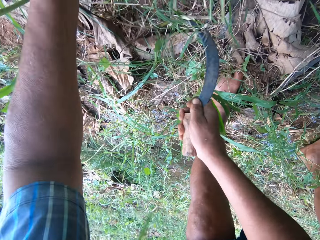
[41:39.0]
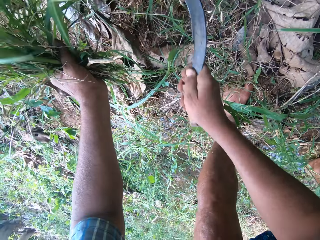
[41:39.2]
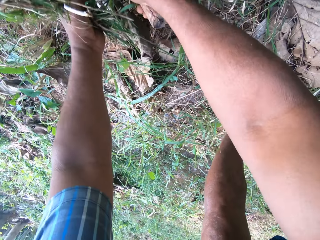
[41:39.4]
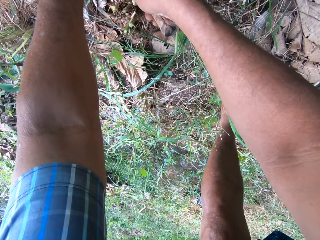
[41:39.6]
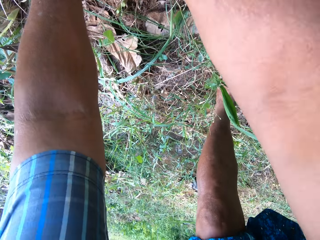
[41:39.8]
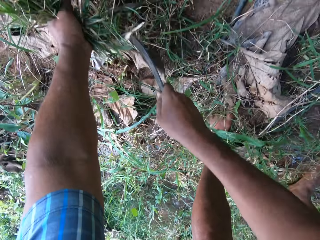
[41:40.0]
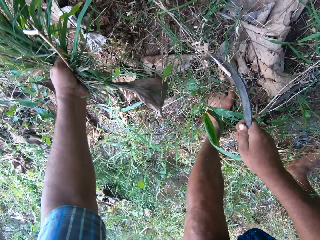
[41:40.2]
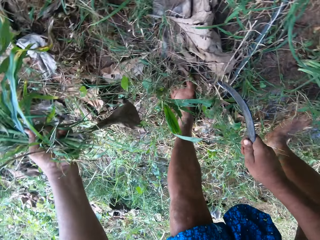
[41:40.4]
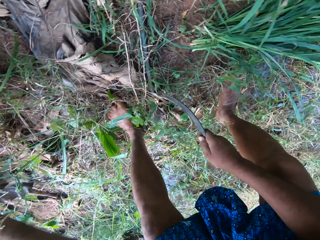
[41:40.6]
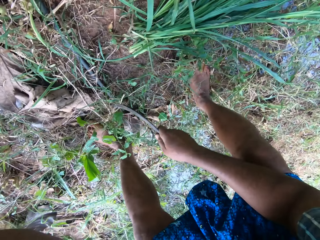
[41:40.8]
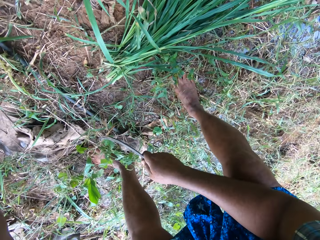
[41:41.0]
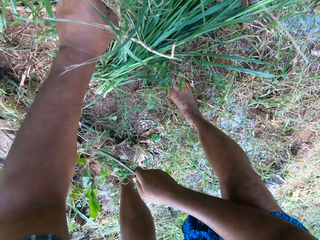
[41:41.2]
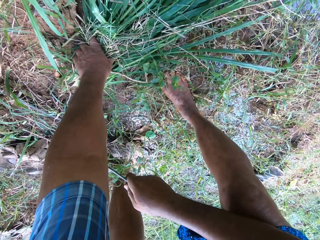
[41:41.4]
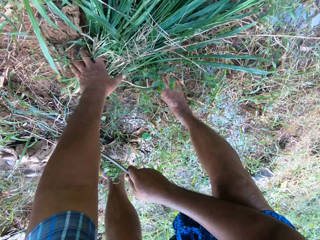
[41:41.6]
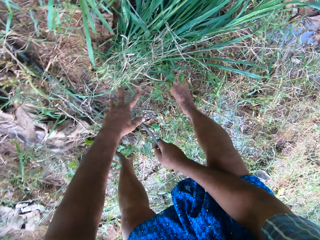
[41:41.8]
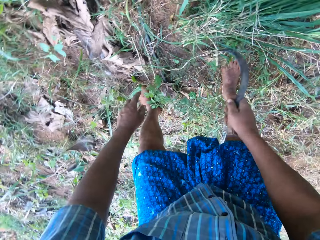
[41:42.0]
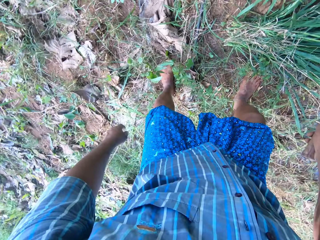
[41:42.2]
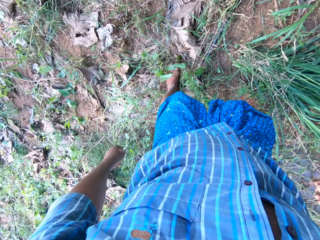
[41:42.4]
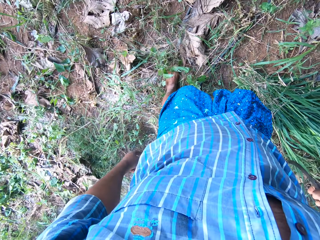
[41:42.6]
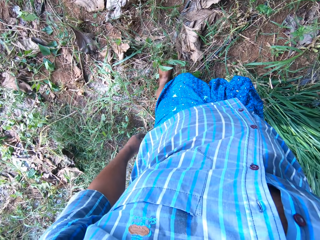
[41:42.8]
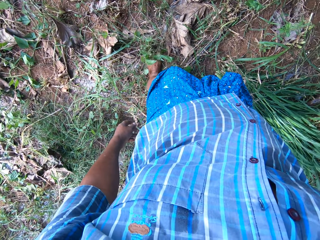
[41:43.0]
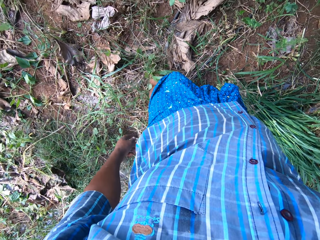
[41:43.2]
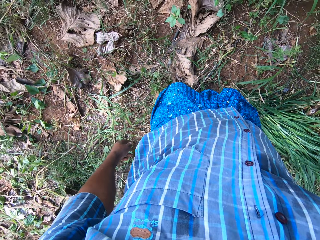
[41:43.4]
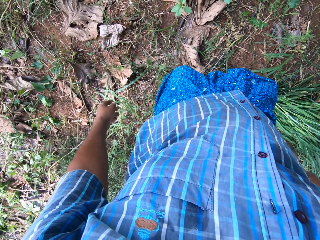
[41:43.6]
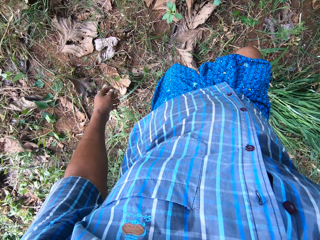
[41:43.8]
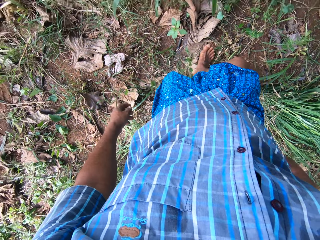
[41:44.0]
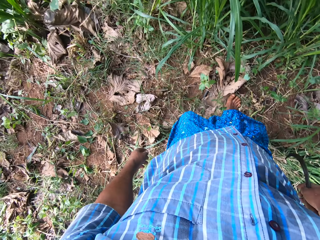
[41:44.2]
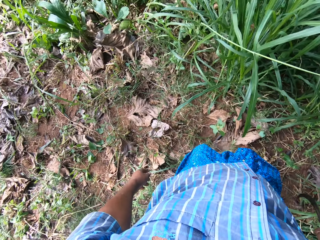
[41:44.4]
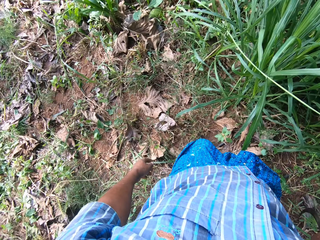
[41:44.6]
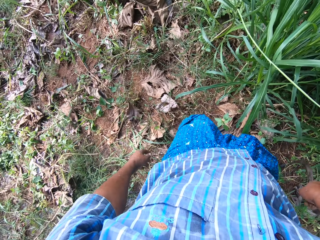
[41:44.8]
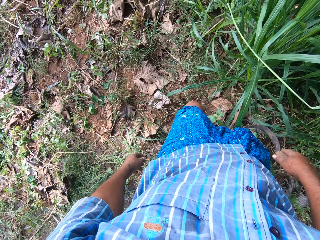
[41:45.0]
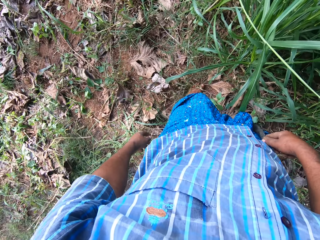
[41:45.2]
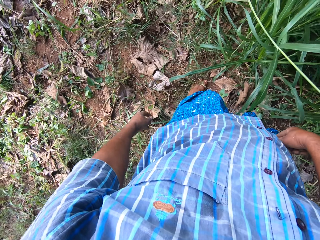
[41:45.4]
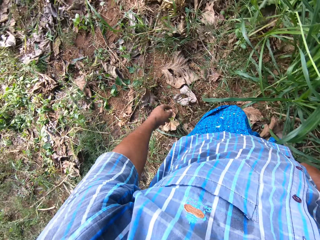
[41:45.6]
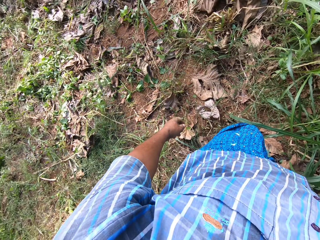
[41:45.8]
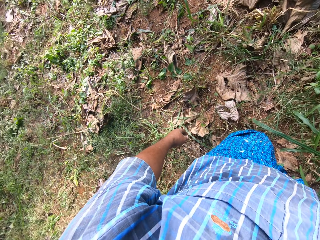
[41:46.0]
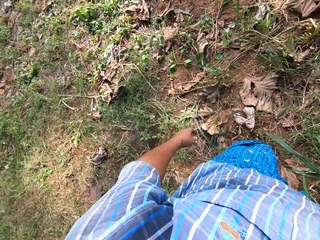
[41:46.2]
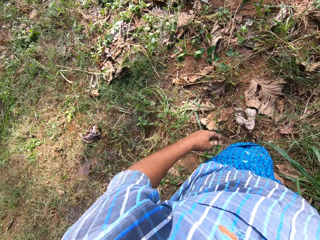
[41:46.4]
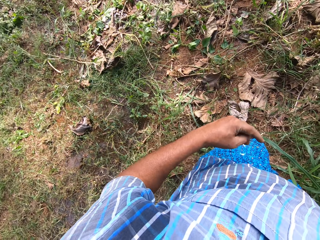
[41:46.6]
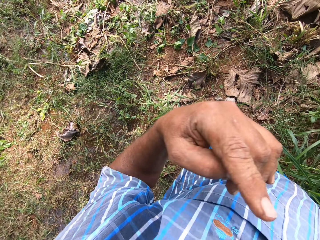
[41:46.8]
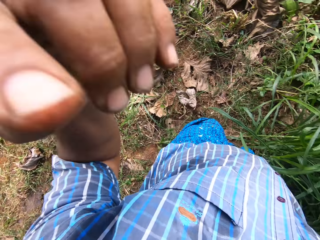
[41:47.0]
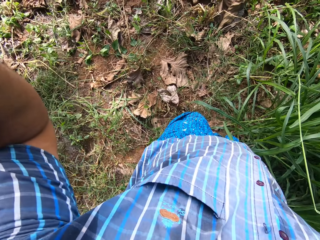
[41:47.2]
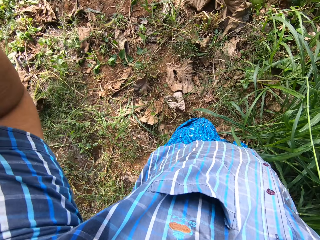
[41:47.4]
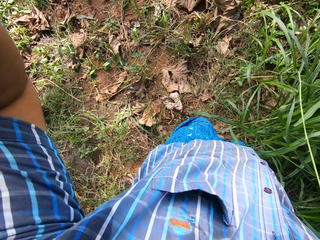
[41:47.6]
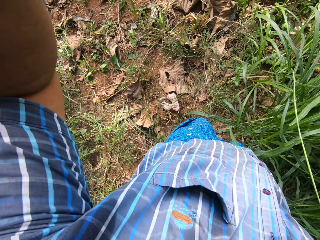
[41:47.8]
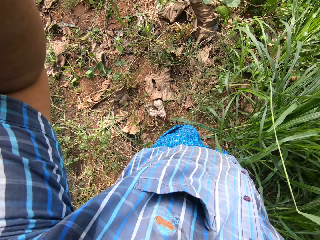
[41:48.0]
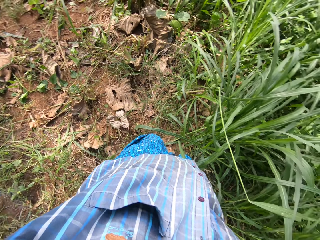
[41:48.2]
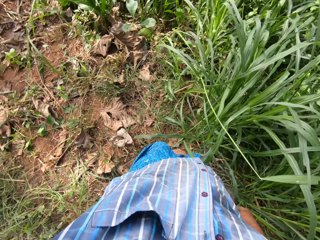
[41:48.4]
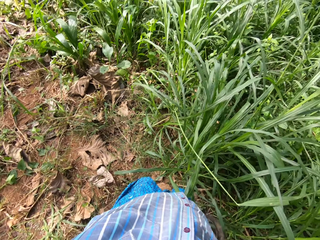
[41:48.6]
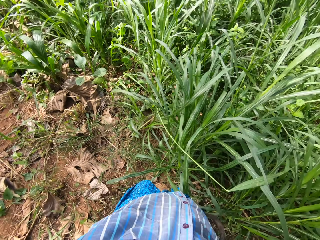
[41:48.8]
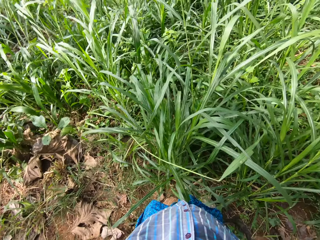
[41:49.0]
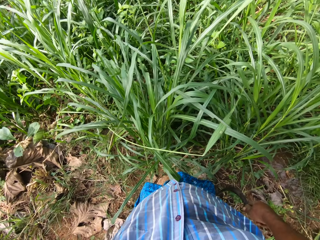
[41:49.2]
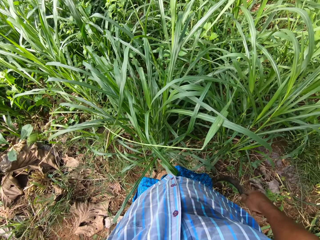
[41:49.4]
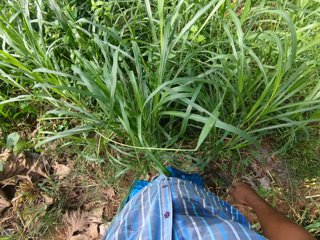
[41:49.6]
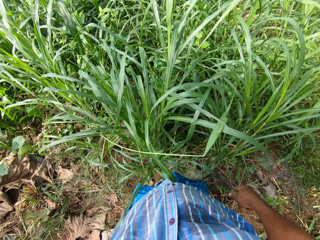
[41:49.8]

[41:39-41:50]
The camera wearer drops the napier grass on the floor. They raise a hand up.

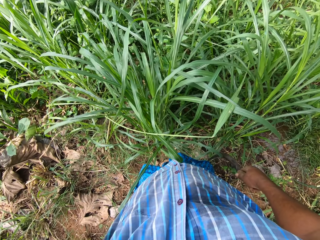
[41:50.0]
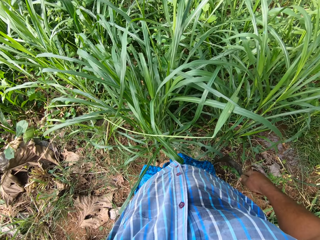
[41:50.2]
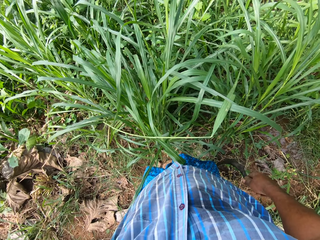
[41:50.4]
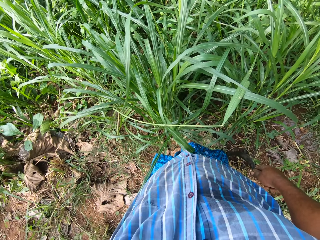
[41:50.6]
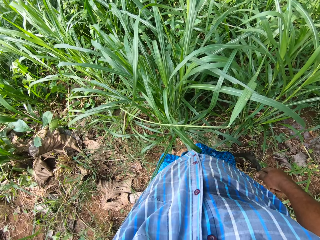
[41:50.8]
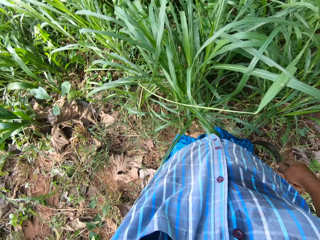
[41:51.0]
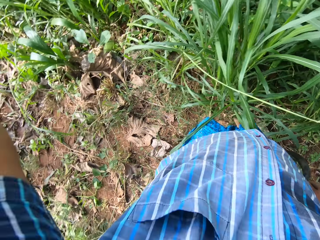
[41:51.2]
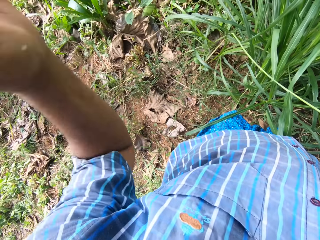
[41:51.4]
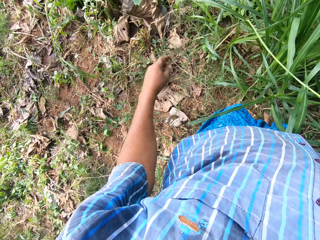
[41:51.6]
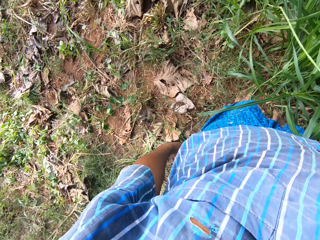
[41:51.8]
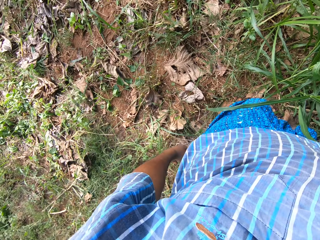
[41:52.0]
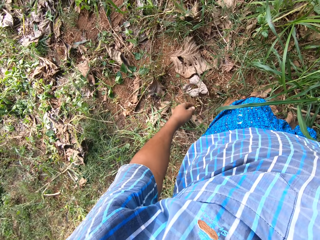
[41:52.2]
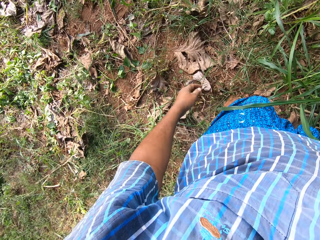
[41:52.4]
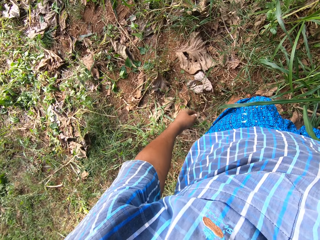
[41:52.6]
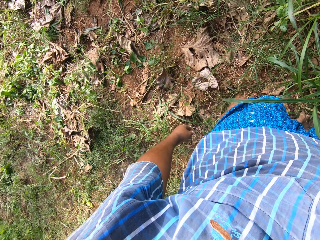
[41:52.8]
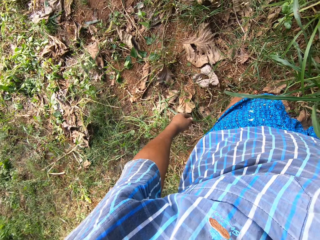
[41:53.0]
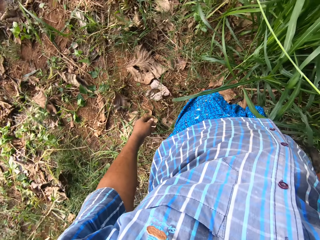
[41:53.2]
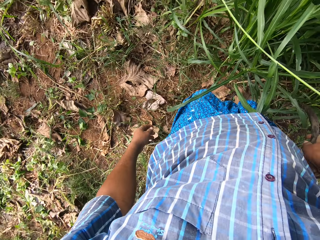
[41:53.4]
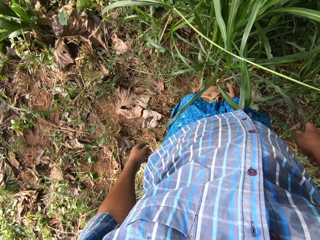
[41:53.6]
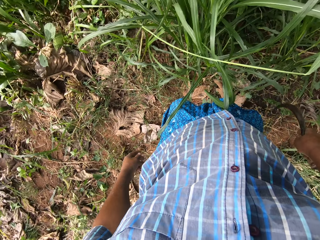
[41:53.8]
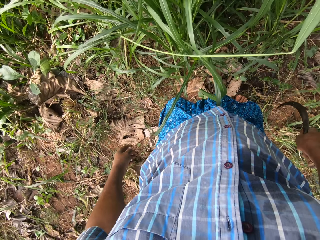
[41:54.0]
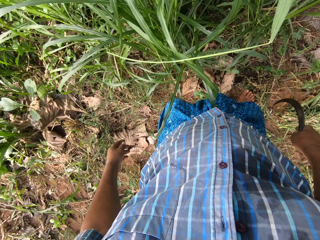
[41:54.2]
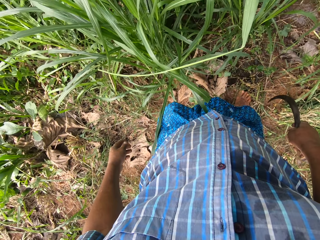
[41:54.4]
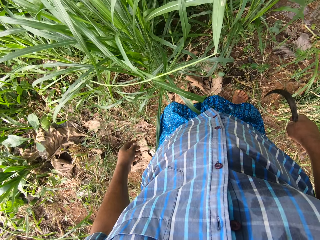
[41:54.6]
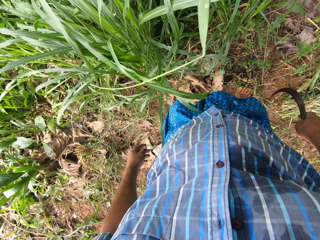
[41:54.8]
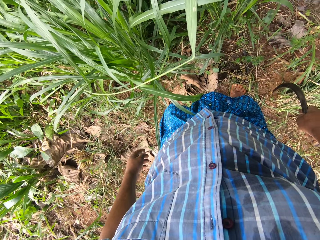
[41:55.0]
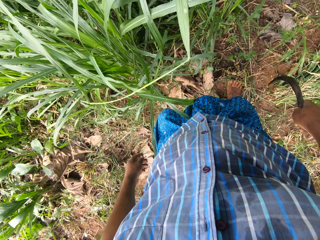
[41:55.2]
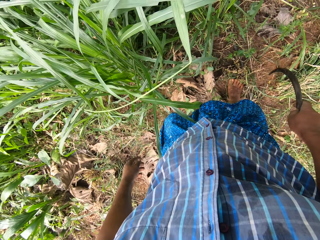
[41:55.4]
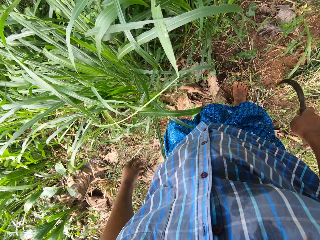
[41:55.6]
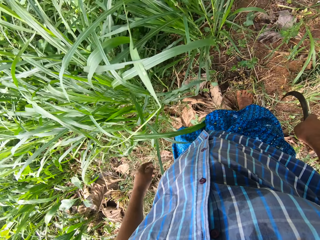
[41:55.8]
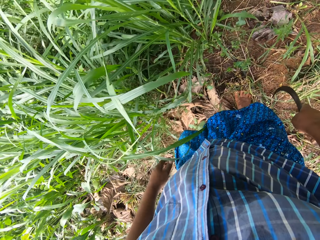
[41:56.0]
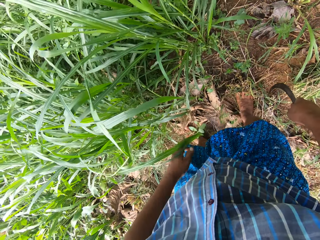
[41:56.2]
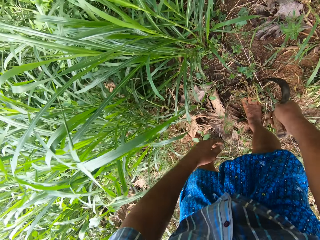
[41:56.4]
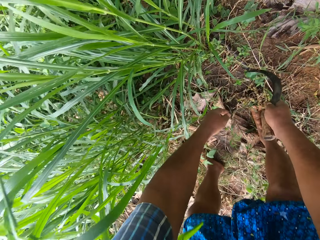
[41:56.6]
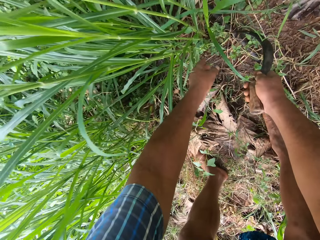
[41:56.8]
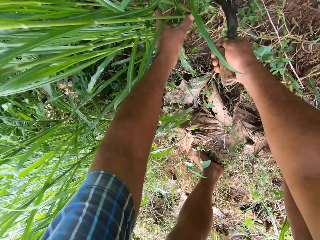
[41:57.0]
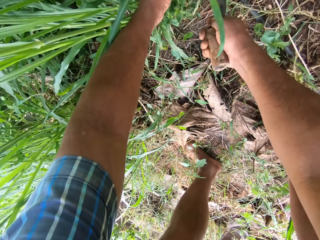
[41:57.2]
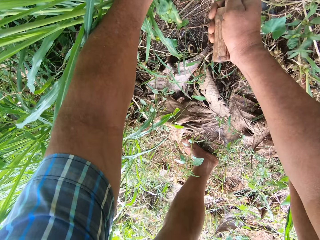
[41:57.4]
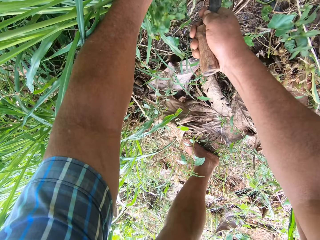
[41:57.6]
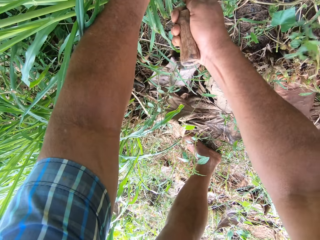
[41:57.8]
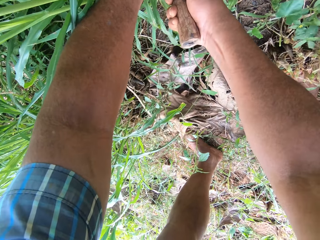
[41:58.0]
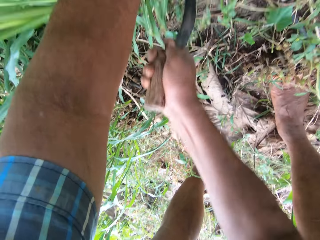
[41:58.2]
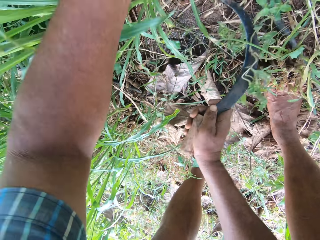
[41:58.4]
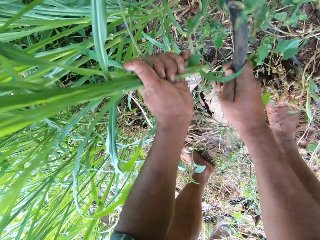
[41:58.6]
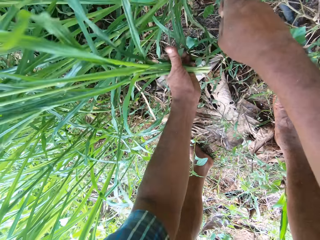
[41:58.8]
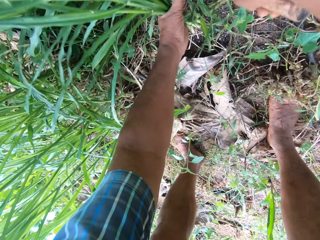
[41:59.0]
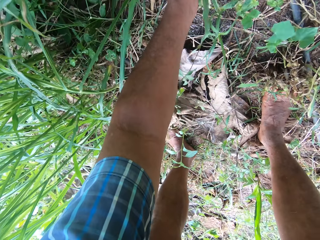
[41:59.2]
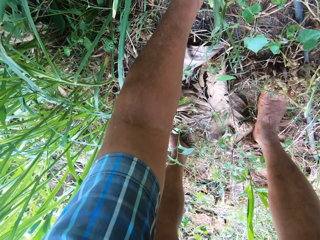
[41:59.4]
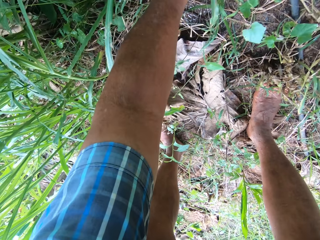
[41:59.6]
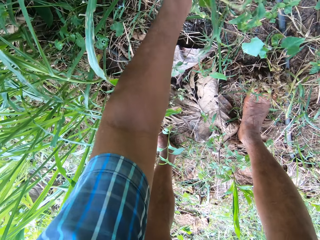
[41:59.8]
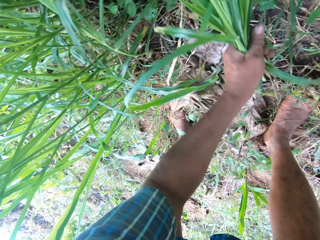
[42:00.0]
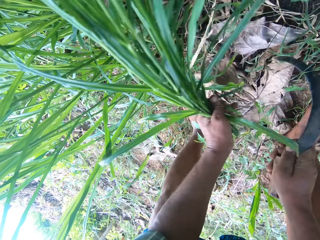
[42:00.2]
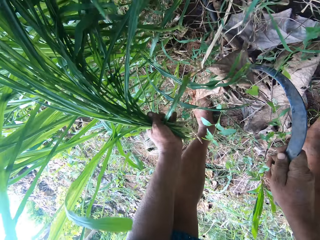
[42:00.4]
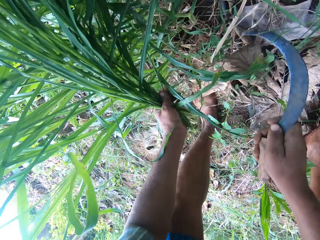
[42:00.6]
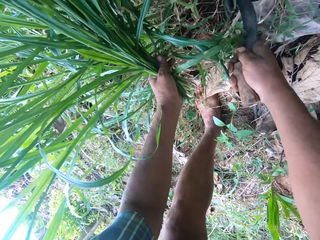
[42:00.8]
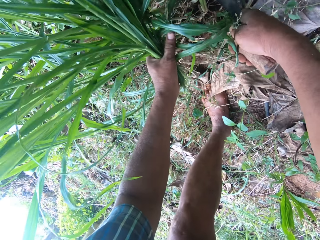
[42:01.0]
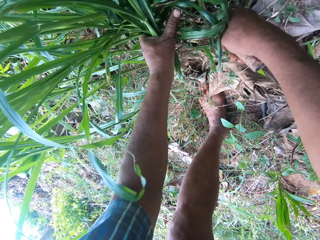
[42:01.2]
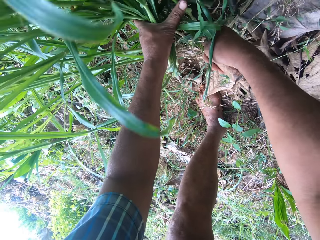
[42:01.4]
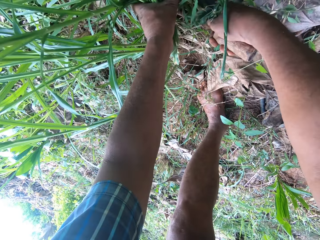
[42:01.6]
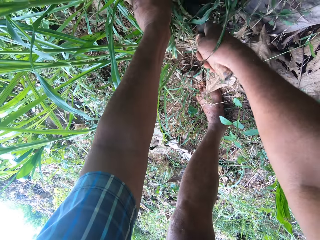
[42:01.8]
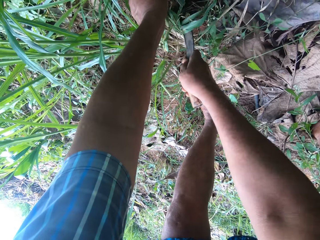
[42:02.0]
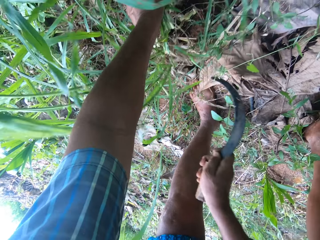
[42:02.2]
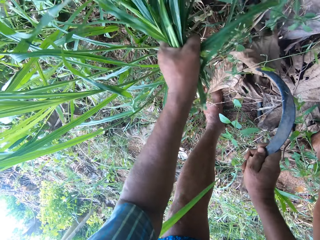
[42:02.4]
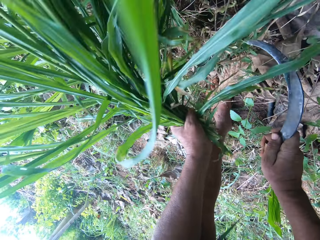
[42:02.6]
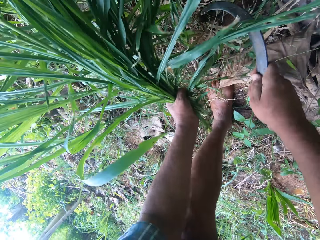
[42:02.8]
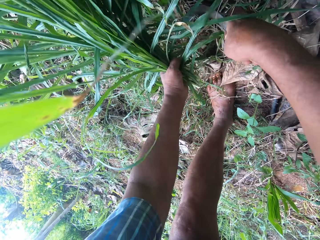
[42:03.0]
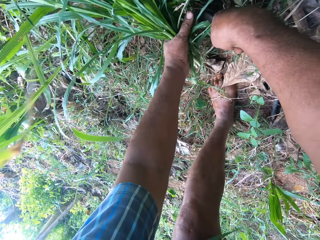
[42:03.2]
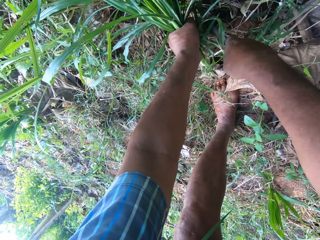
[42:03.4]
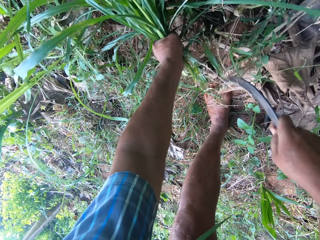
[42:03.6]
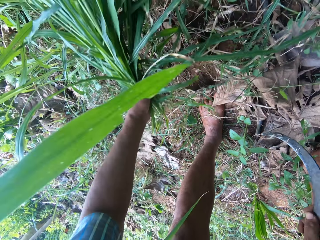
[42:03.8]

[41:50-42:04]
The camera wearer puts the hand down. They cut the napier grass with the sickle.
